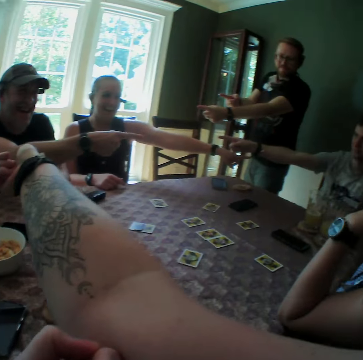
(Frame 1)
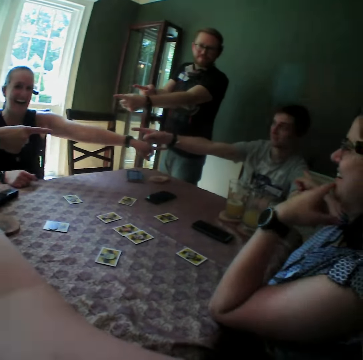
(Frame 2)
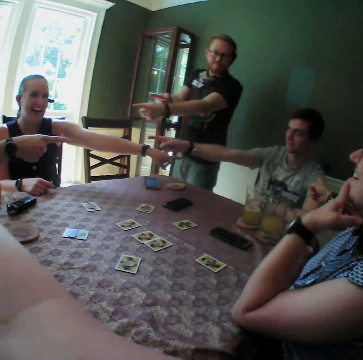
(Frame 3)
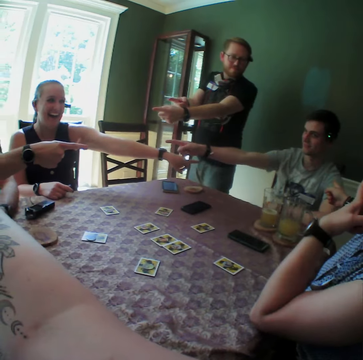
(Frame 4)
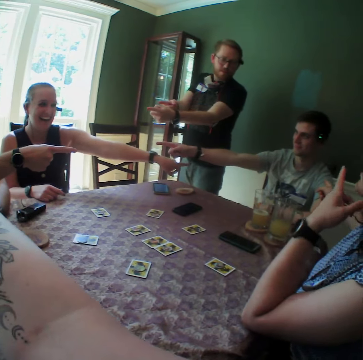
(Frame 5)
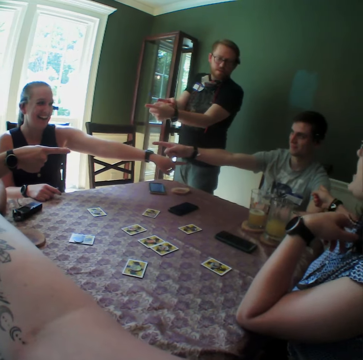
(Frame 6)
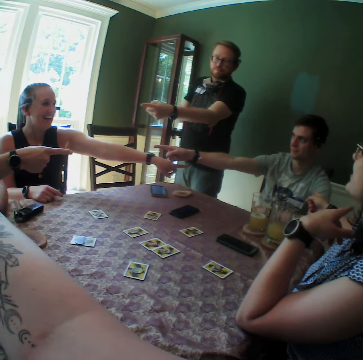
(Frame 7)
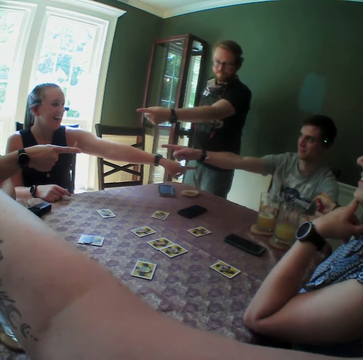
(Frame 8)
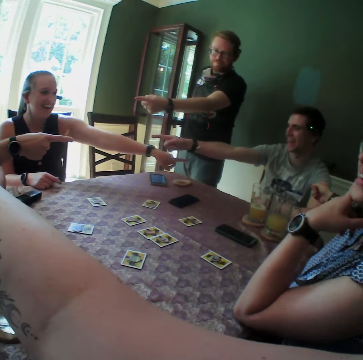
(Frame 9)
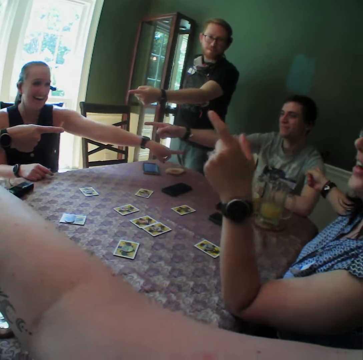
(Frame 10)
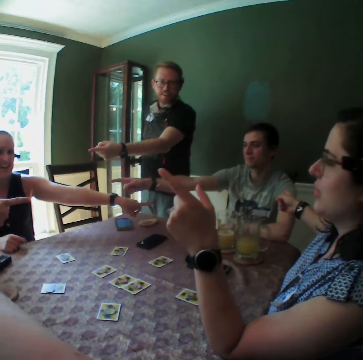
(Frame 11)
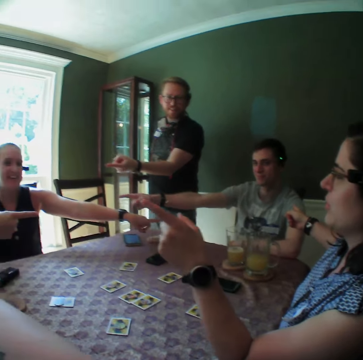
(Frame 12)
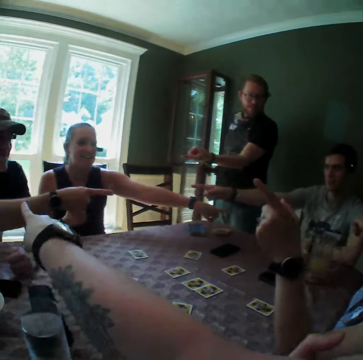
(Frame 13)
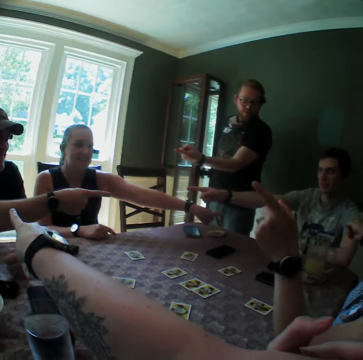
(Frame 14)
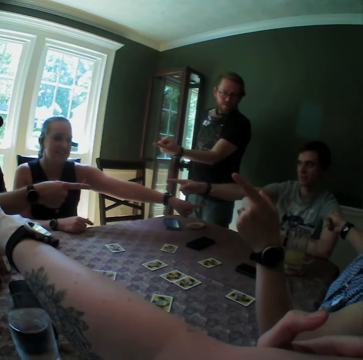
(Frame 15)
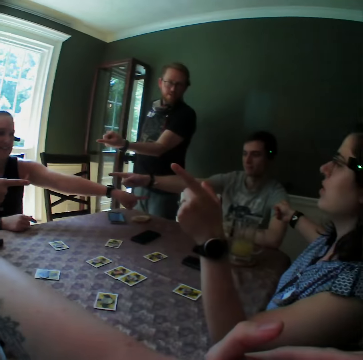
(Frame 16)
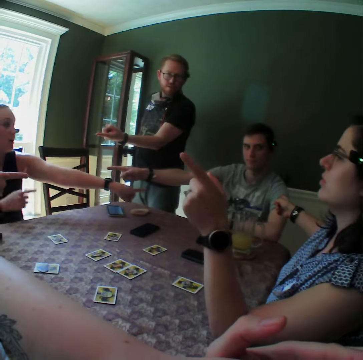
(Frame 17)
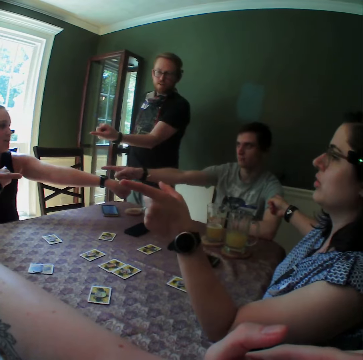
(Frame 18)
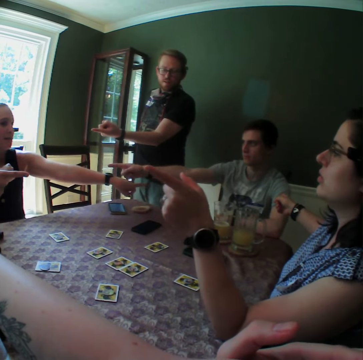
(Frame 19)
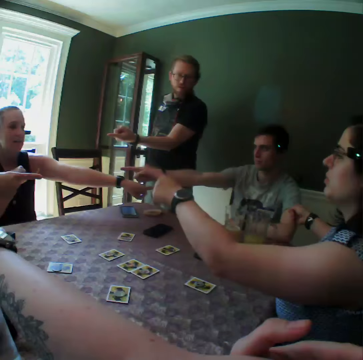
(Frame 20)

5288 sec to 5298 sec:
A woman points her left hand at a man, another woman and another man.

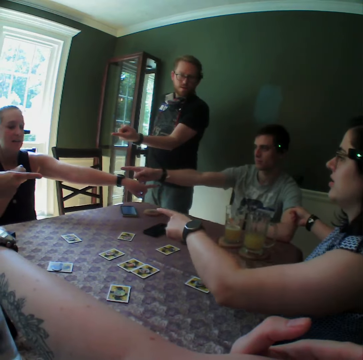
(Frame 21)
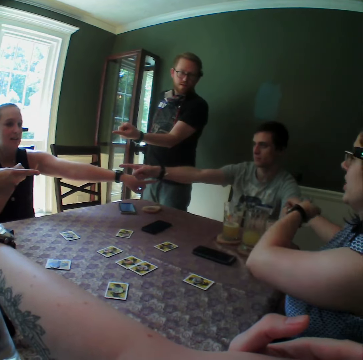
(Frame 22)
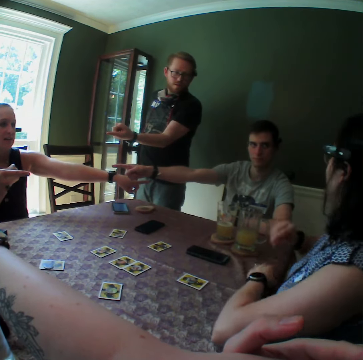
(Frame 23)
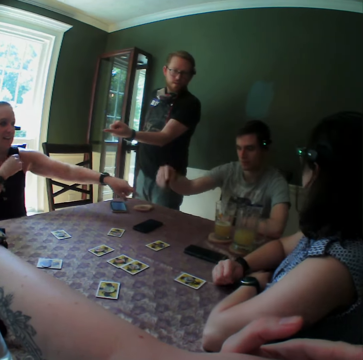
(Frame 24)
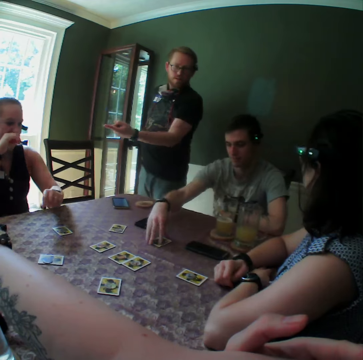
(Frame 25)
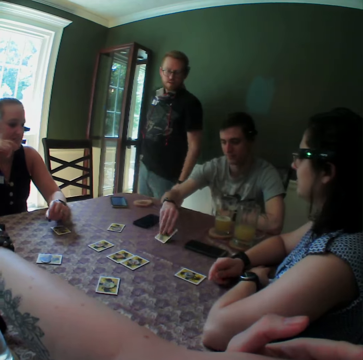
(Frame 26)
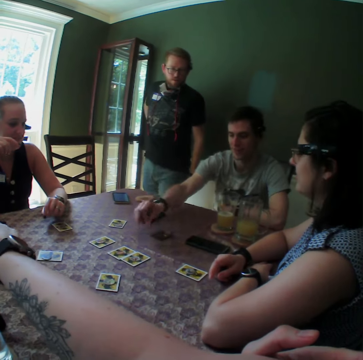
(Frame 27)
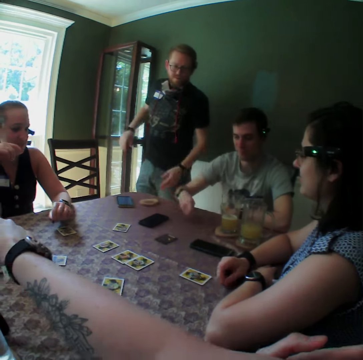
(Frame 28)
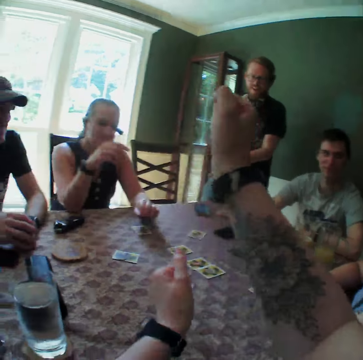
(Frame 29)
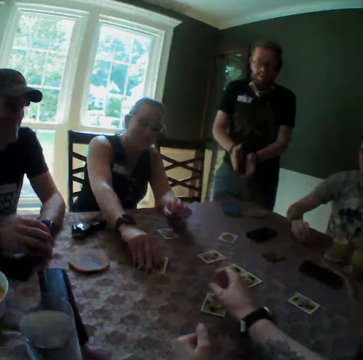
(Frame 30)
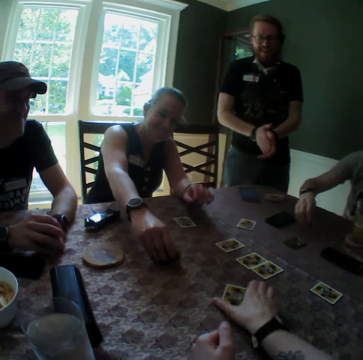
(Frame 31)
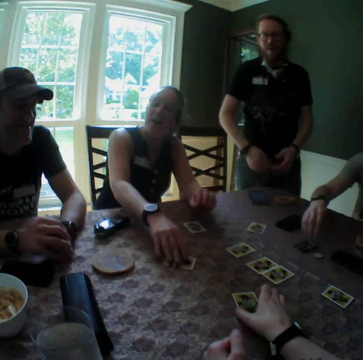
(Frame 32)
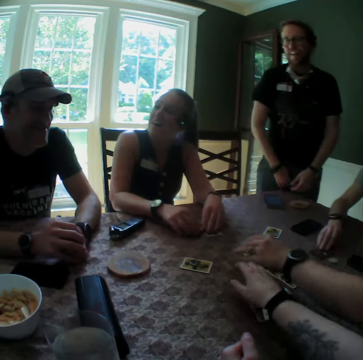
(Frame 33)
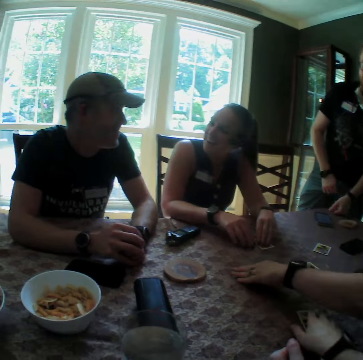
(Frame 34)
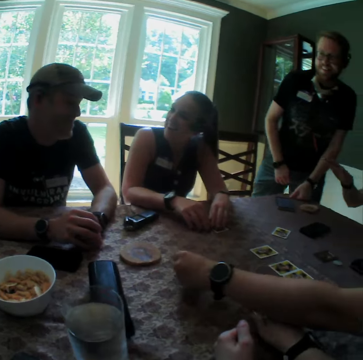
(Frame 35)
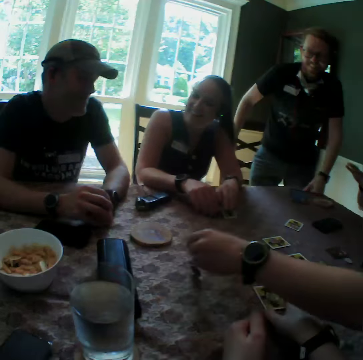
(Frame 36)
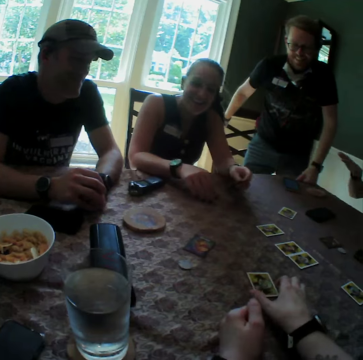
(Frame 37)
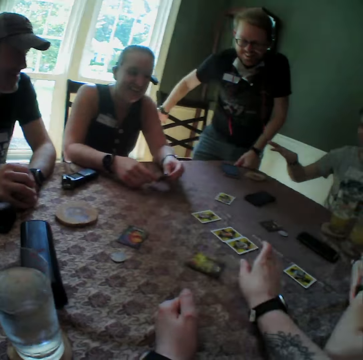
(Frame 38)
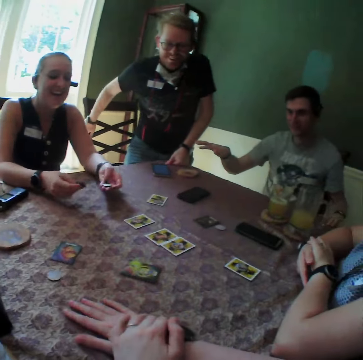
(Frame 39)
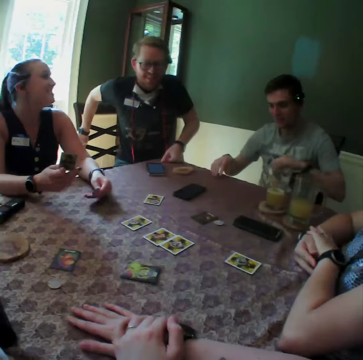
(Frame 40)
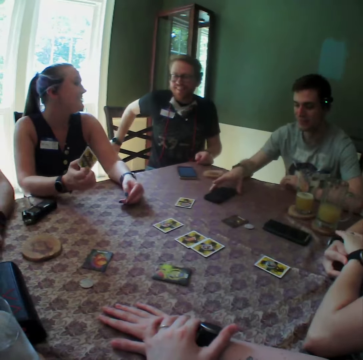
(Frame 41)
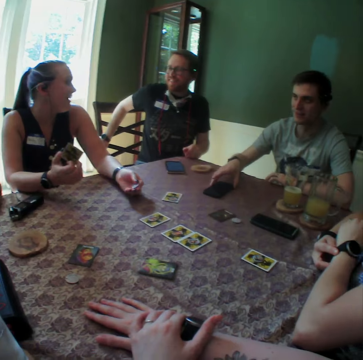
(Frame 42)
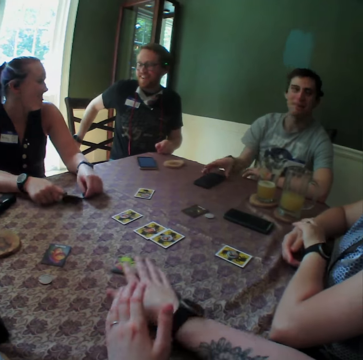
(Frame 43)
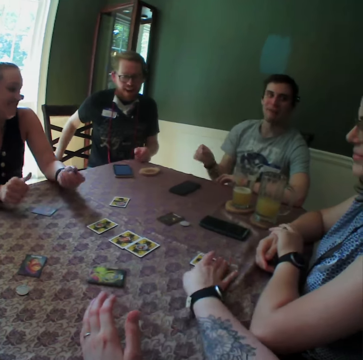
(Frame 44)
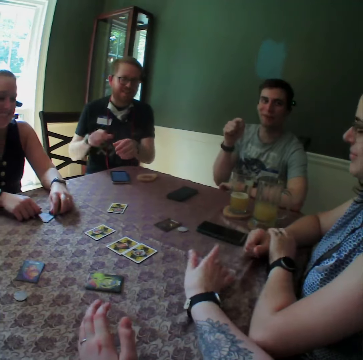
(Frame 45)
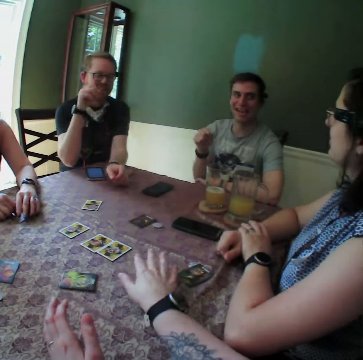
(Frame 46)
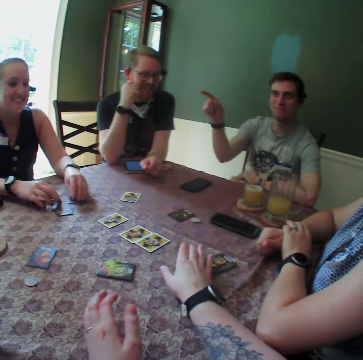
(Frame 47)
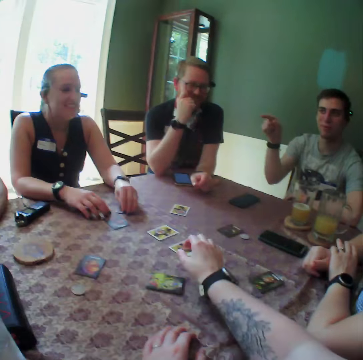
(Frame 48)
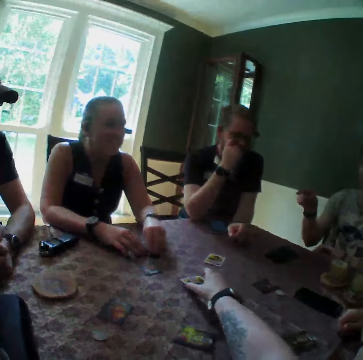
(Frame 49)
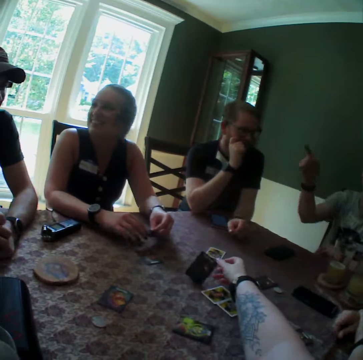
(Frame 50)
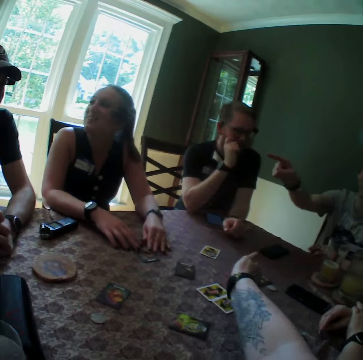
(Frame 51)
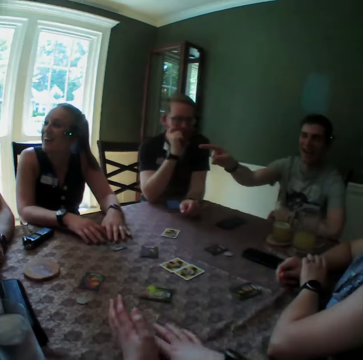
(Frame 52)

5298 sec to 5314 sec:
A man turns a card on the table with his right hand. A woman checks the card on the table with her right hand. A person turns a card on the table. The camera wearer touches the card on the table with her right hand. The man drops a chip on the table with his right hand. Another woman turns the card on the table with her right hand. The camera wearer turns the card on the table with her right hand. The first woman picks up the card and the chip from the table with her hands. Another man sits on the chair. The first man moves his phone on the table with his right hand. The camera wearer moves the card on the table with her right hand. She turns the card on the table with her right hand.

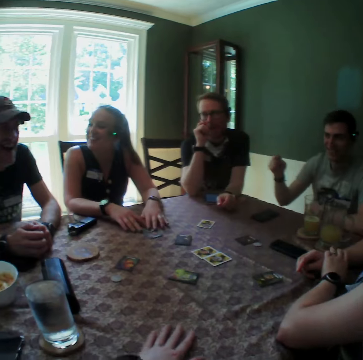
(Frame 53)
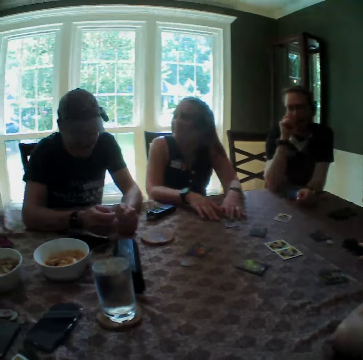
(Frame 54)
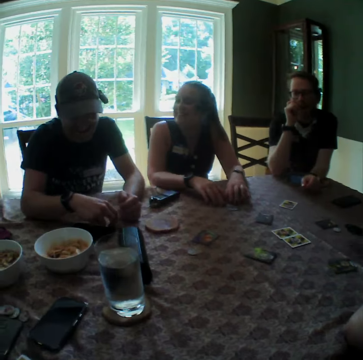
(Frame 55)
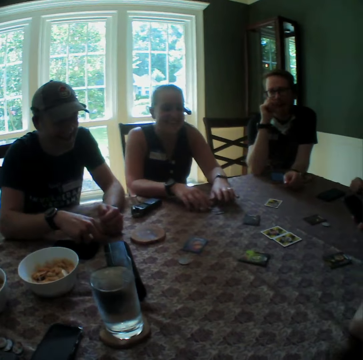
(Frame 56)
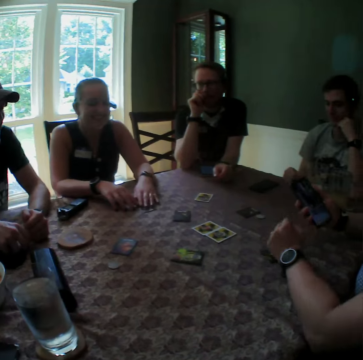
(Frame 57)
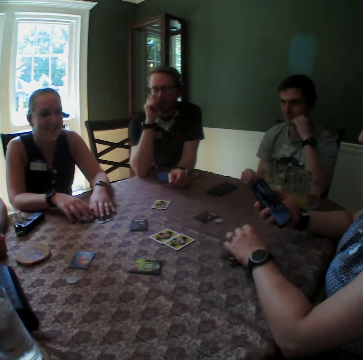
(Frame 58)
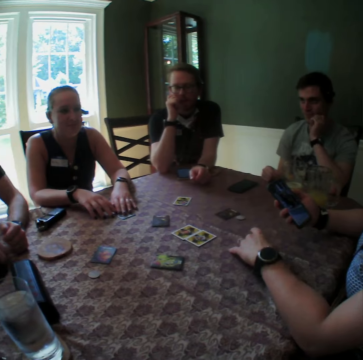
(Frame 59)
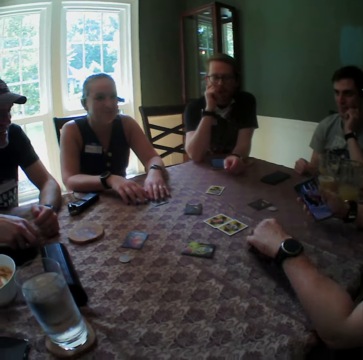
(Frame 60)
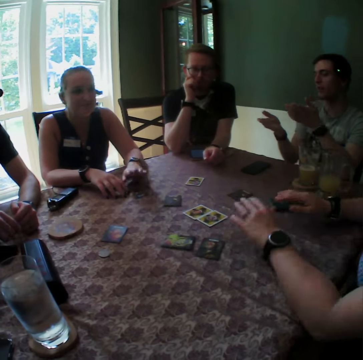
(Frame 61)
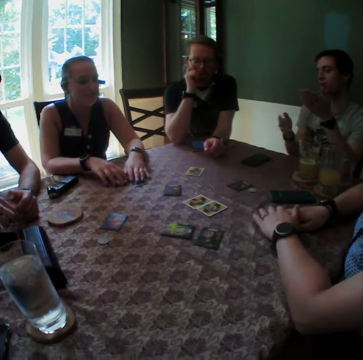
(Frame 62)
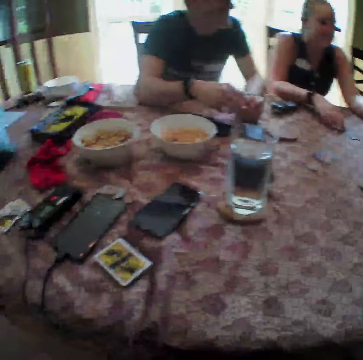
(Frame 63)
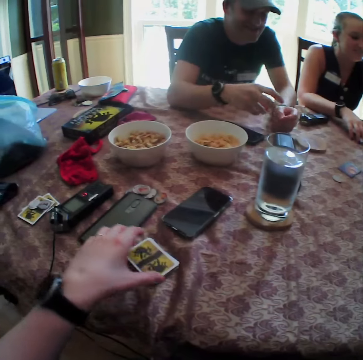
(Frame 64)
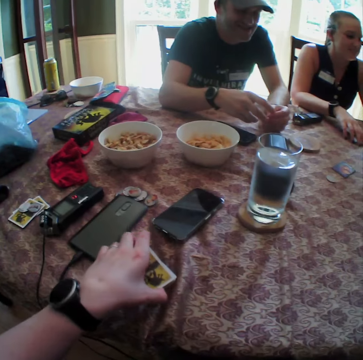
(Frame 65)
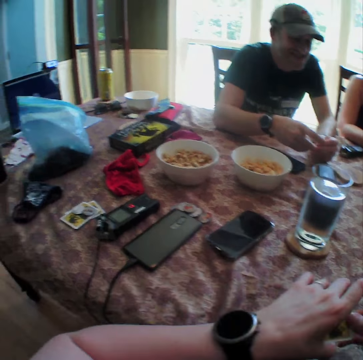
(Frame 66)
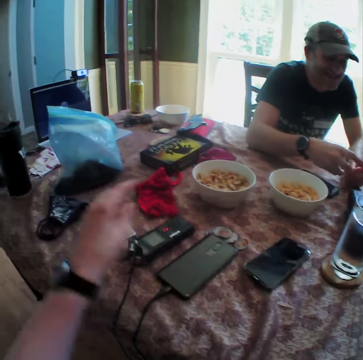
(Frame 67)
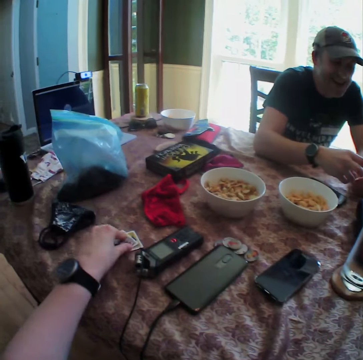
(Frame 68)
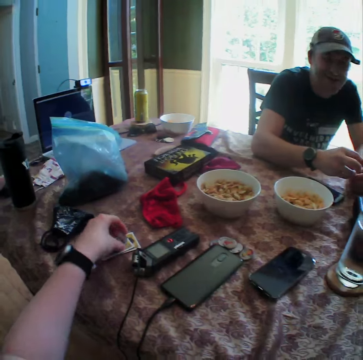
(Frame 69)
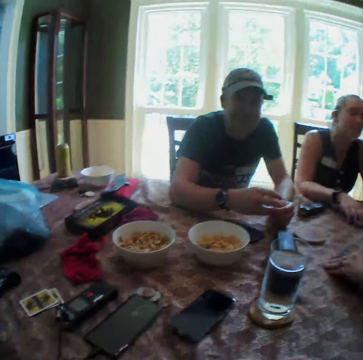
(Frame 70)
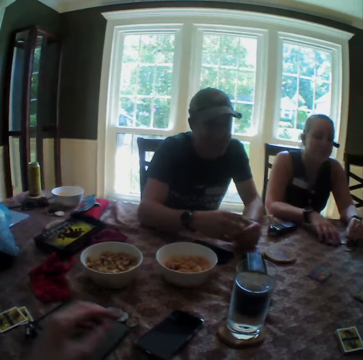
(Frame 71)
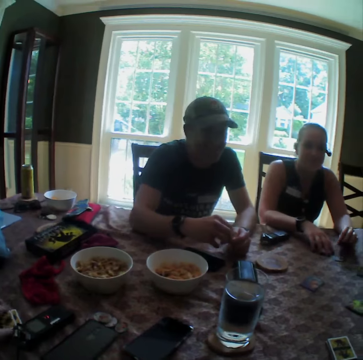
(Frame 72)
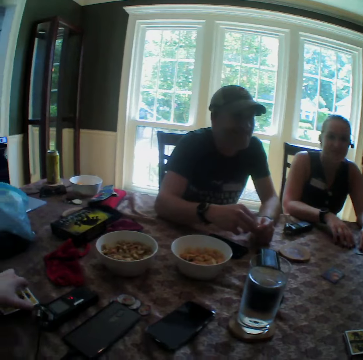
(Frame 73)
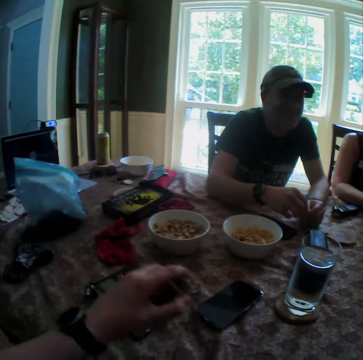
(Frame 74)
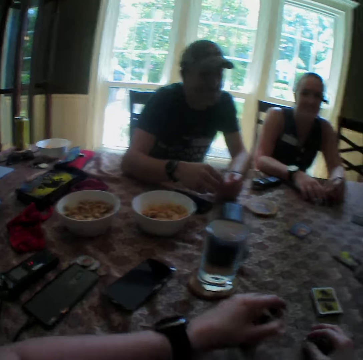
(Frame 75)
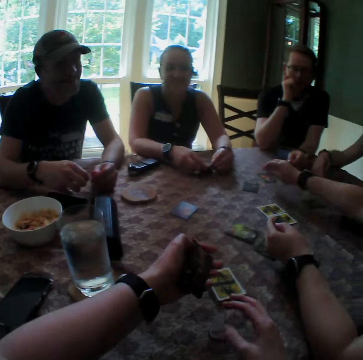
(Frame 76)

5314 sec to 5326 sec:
A woman picks up her phone from the table with her right hand. She checks her phone and drops her phone on the table with her right hand. The camera wearer moves some cards on the table with her left hand. She picks up the cards from the table. She picks up a chip from a card with her left hand. She picks up the card from the table with her left hand.
